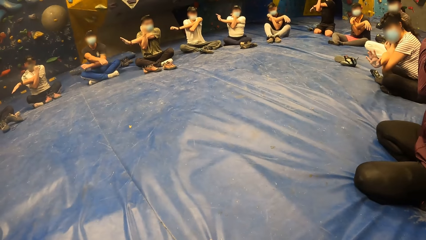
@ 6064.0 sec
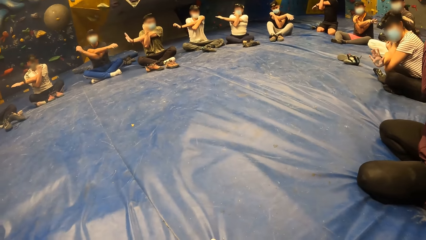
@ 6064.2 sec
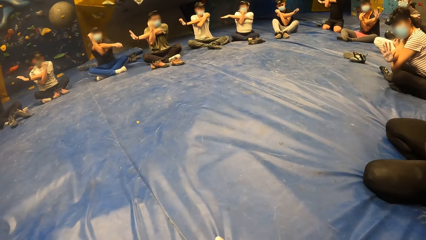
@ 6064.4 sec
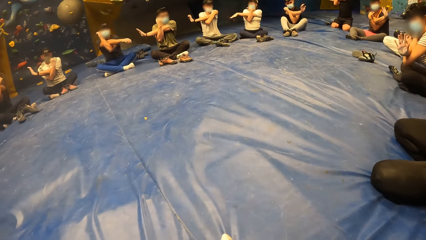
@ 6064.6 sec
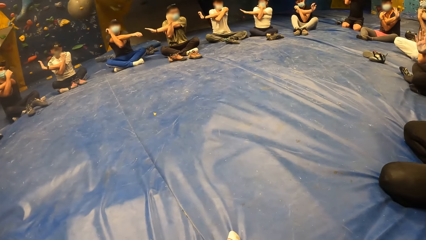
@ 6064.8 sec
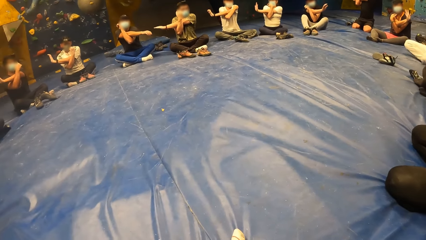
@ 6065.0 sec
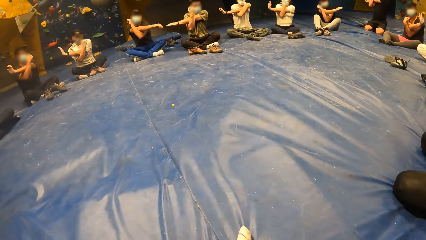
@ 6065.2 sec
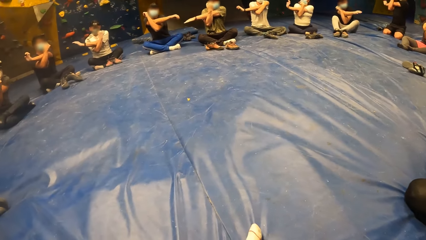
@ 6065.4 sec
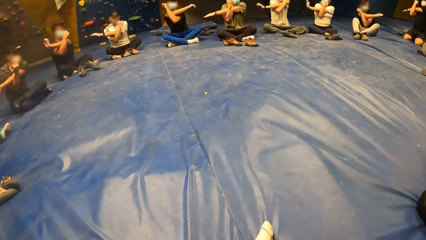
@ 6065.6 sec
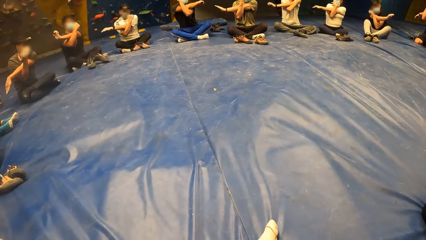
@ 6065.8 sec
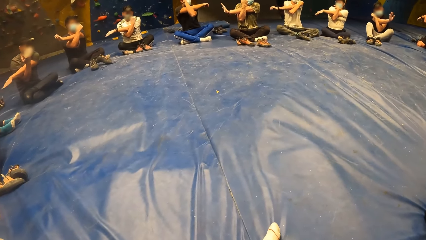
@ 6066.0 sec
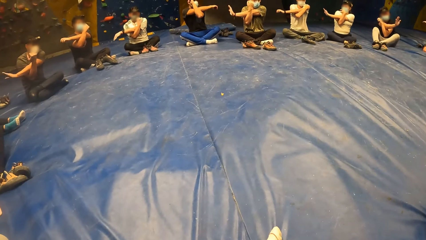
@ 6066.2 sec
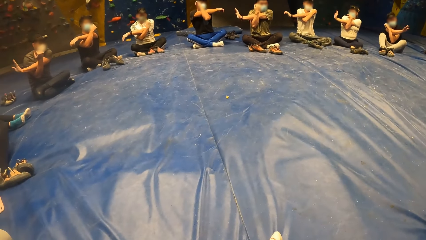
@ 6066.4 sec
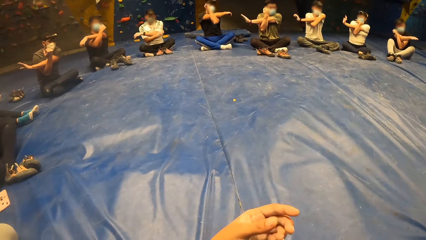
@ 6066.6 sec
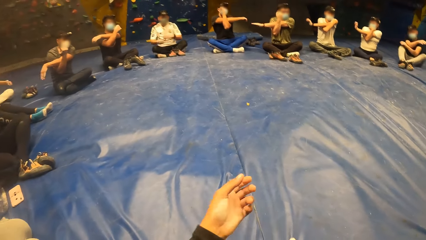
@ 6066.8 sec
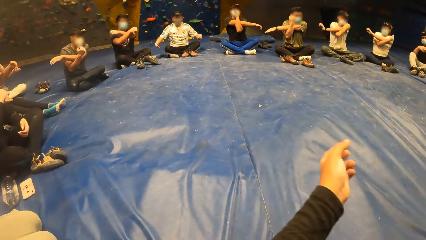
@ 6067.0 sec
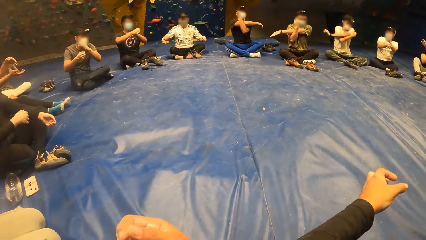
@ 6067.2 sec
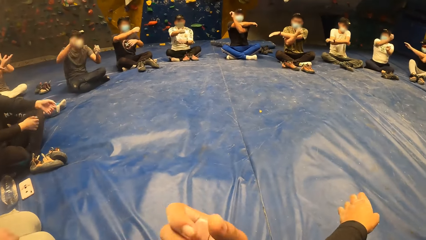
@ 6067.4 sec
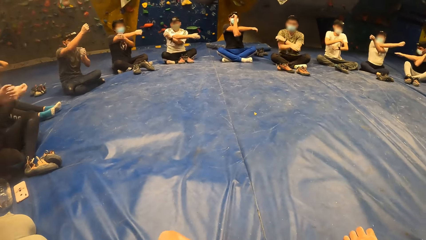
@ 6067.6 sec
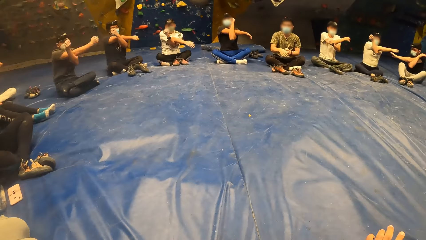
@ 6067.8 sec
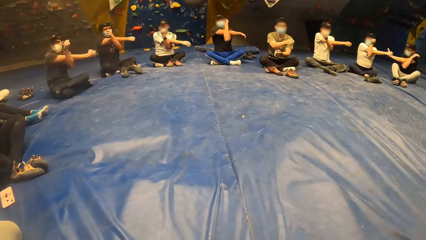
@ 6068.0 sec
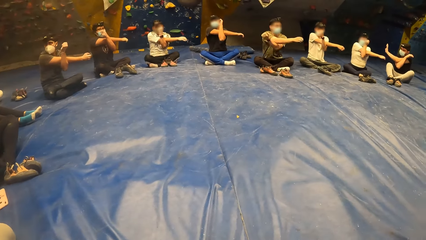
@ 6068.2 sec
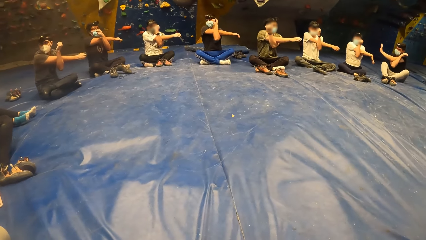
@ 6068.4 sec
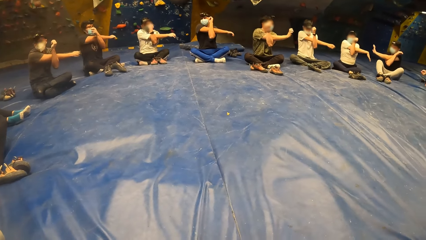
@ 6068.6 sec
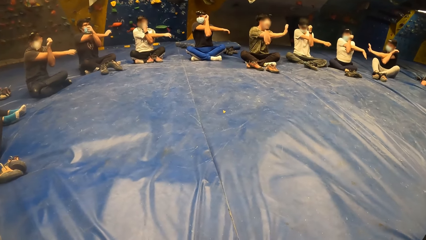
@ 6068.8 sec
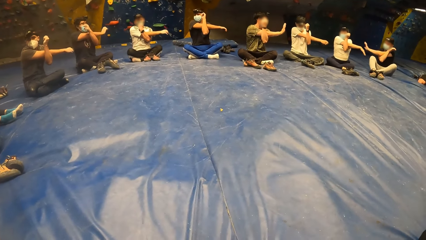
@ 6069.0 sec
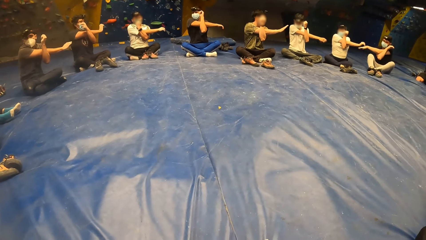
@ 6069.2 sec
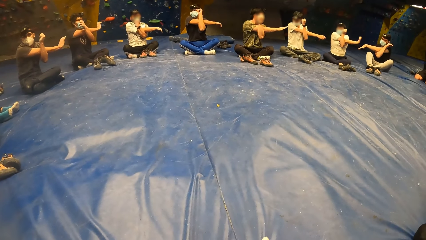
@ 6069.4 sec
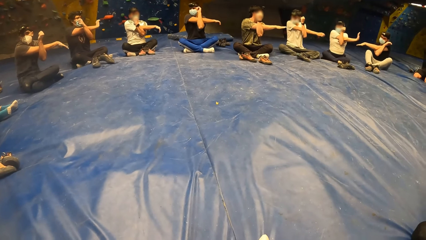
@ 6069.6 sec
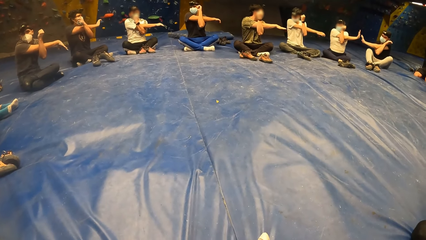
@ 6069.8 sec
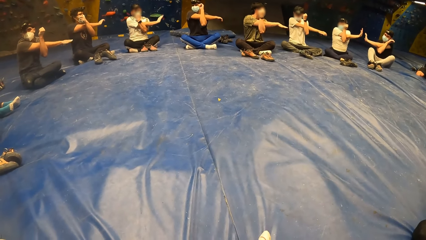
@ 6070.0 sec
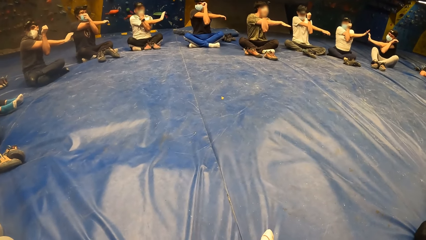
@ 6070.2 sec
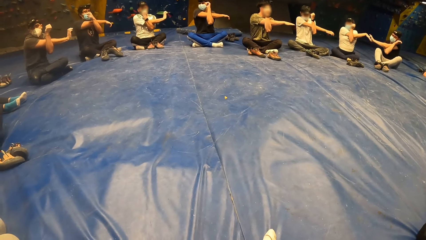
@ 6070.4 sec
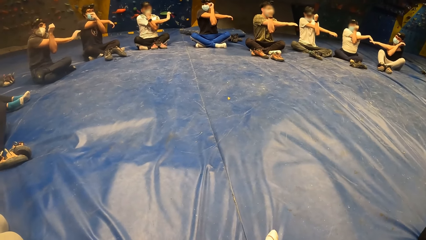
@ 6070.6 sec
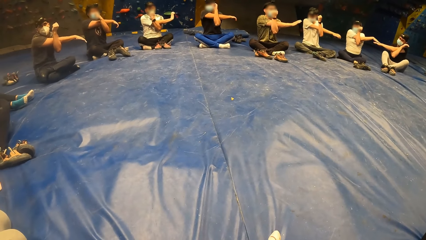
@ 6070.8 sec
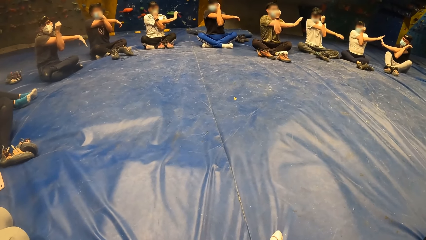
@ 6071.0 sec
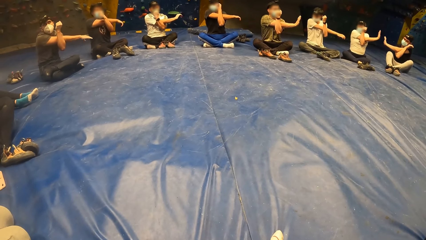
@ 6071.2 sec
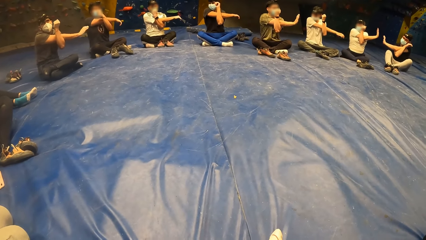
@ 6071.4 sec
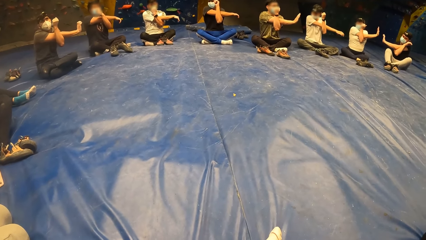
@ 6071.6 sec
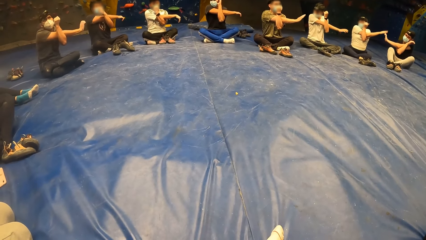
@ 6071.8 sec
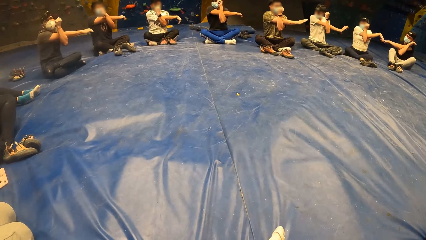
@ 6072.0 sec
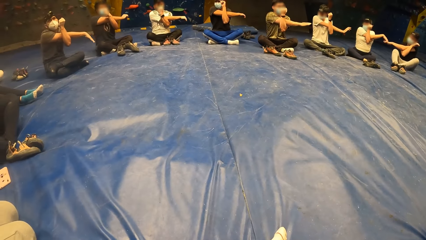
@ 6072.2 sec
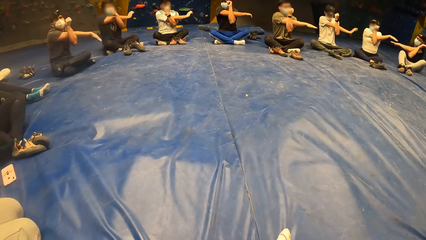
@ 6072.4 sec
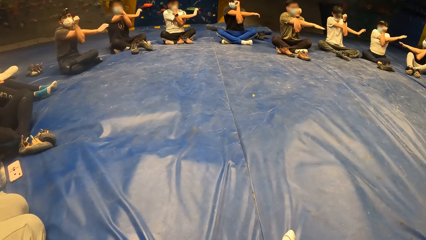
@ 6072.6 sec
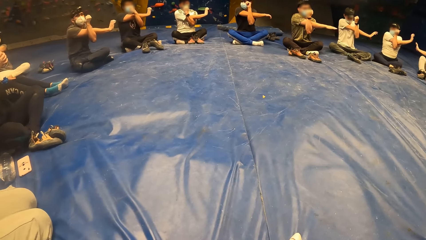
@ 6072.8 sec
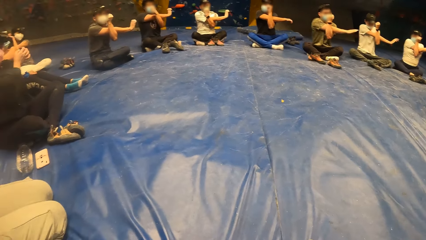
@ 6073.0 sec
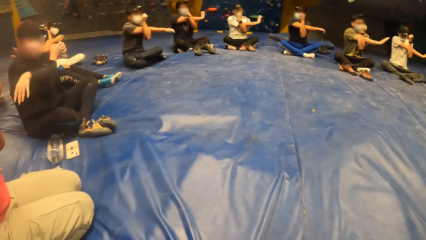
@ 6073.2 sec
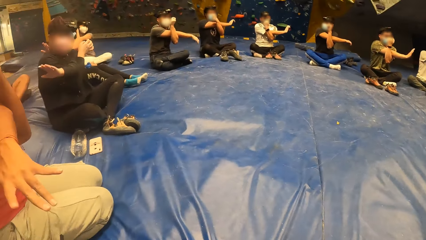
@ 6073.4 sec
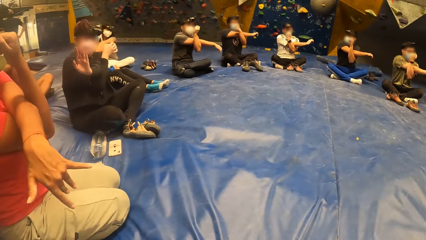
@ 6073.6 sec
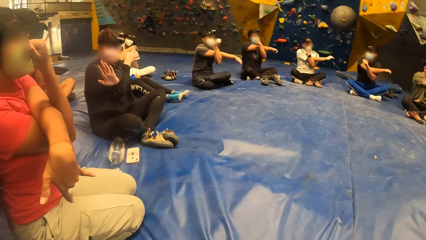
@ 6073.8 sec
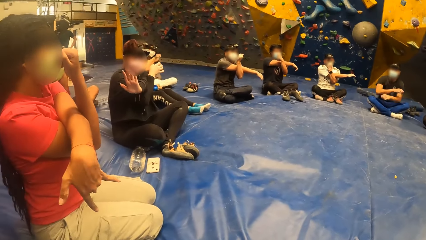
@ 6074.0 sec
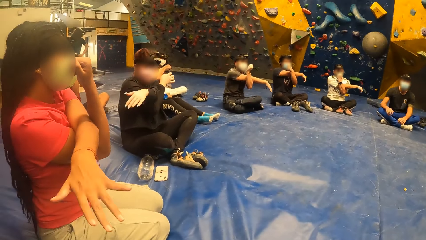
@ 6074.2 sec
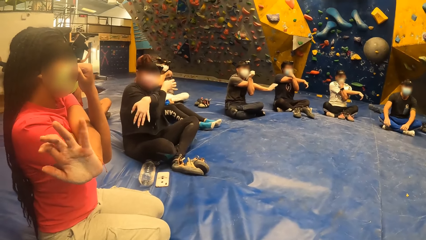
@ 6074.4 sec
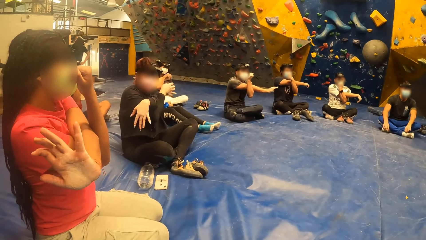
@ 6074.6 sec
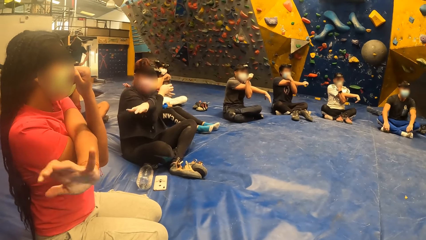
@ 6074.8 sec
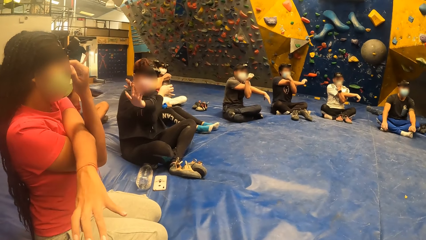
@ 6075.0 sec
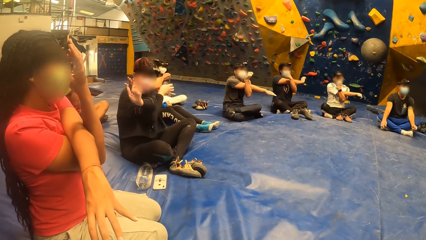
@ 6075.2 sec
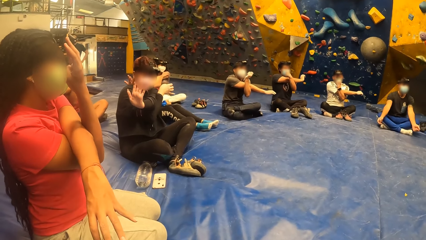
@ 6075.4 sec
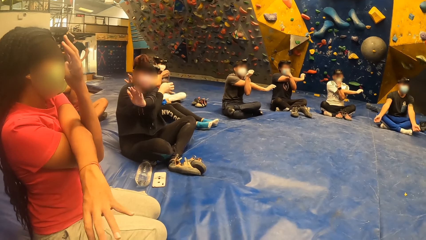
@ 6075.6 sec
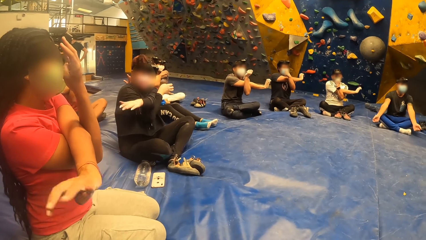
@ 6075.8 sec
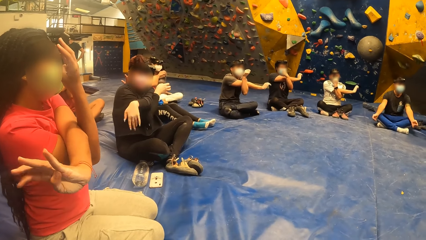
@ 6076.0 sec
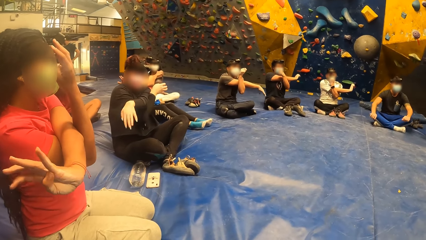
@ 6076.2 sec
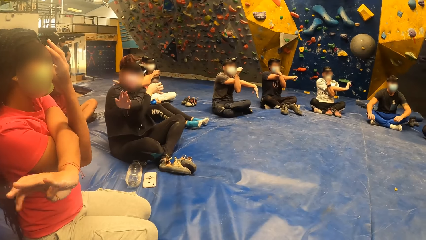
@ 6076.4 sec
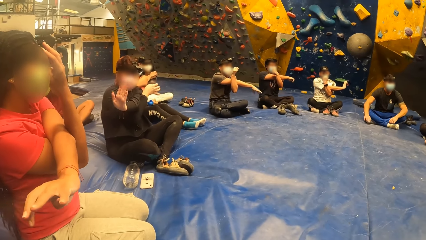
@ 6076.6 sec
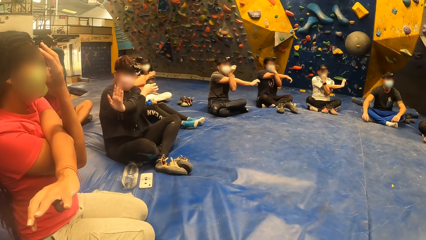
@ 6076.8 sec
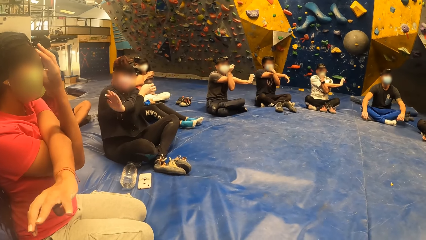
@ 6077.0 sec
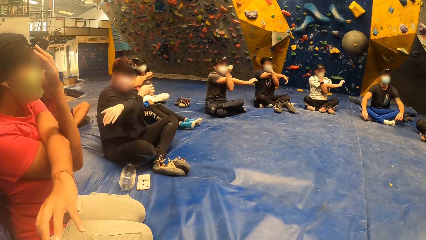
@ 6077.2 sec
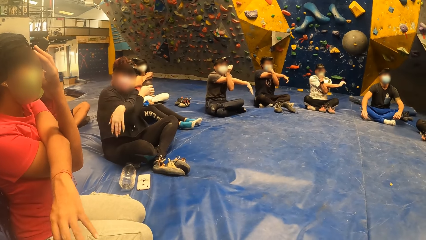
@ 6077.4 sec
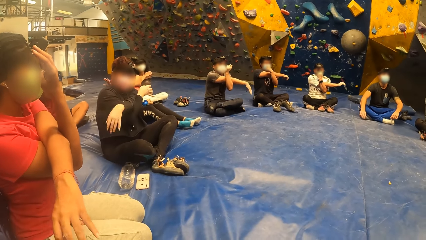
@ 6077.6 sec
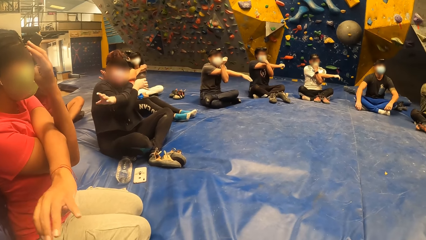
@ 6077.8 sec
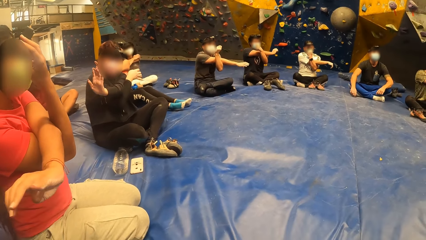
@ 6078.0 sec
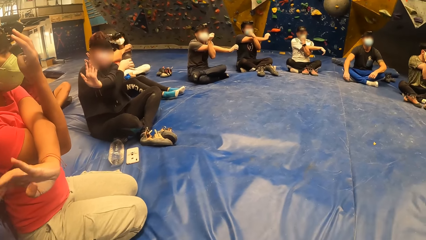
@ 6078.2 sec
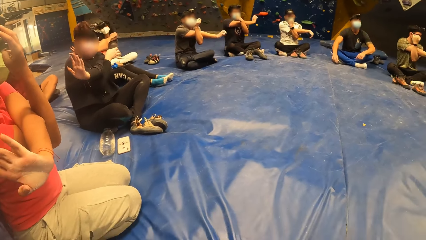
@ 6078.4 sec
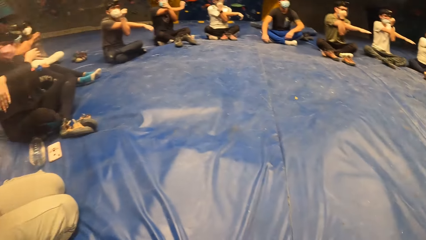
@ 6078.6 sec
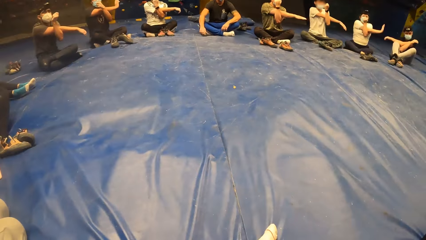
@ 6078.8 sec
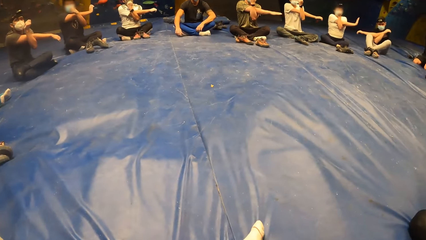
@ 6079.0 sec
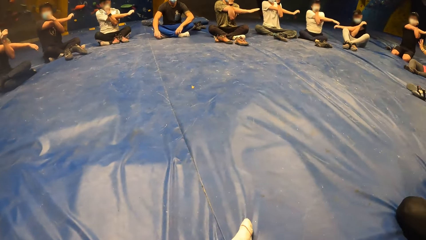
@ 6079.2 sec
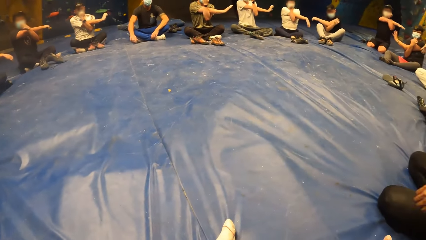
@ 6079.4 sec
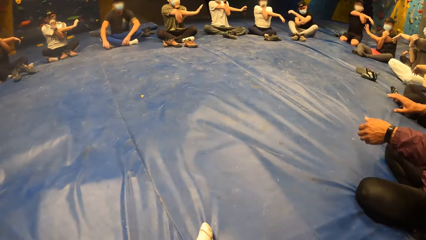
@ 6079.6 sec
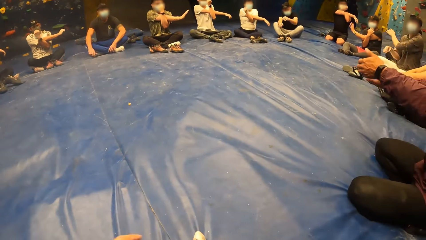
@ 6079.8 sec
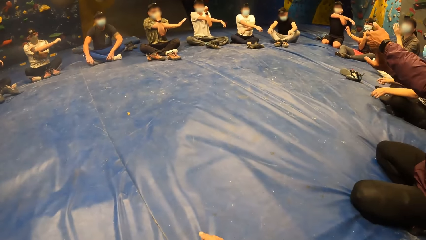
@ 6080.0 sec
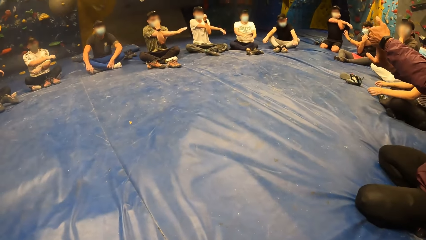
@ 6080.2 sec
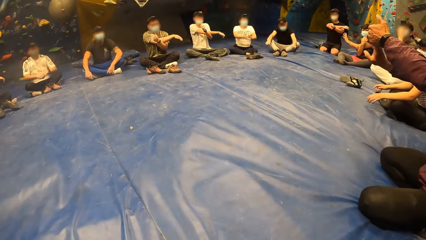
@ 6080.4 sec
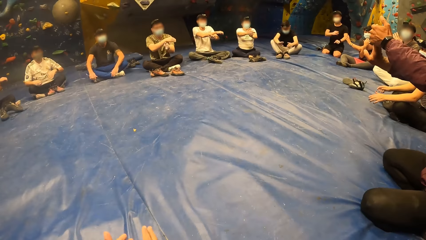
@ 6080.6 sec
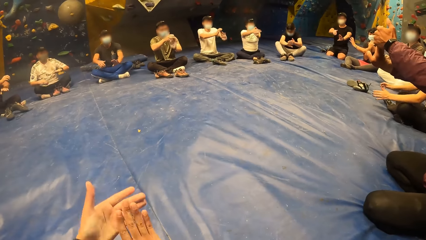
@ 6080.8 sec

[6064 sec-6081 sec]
The camera wearer looks around the room. The man makes some palm exercise. The camera wearer exercises in the room.
